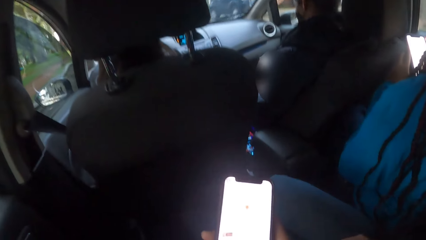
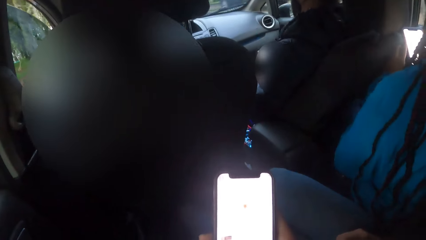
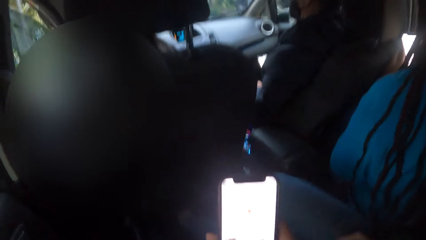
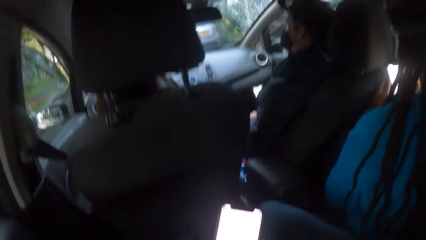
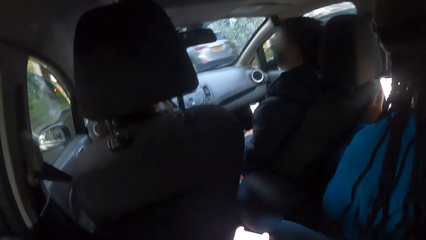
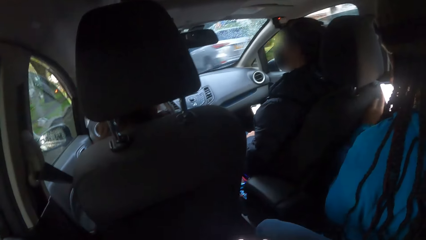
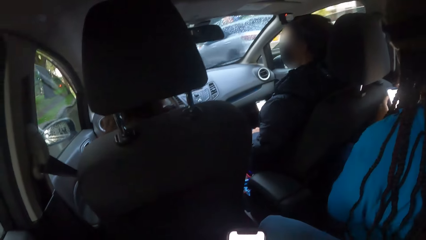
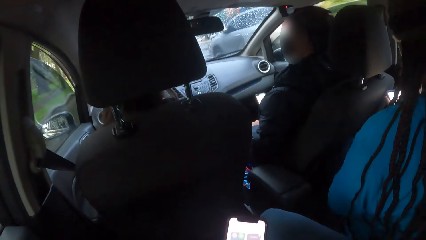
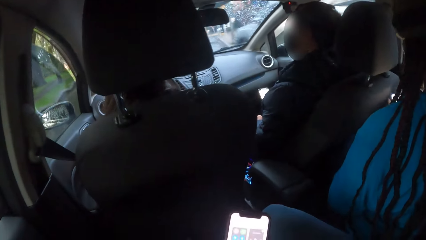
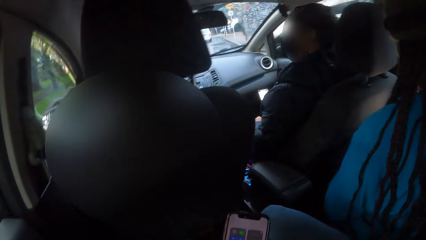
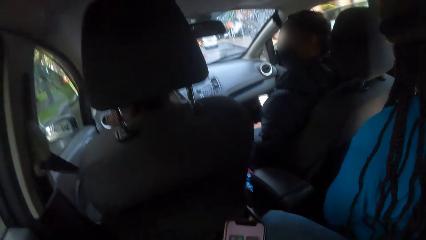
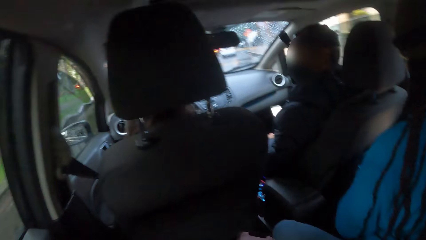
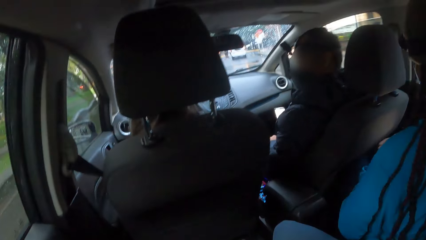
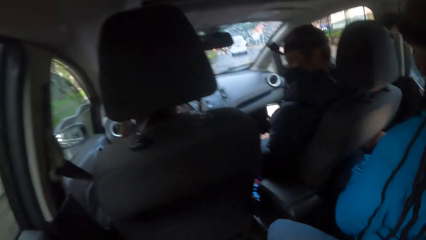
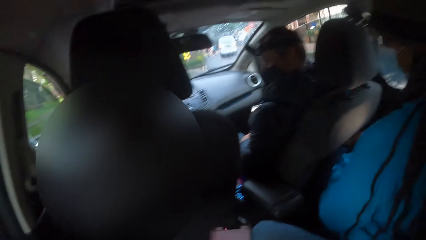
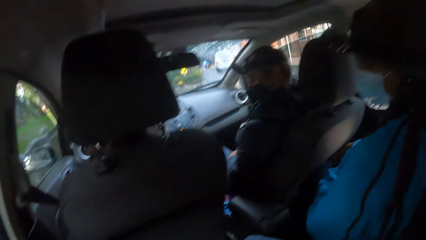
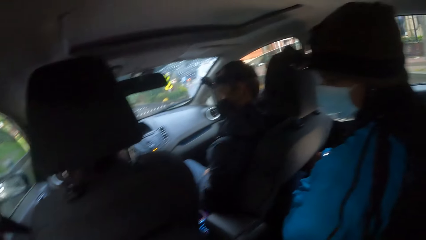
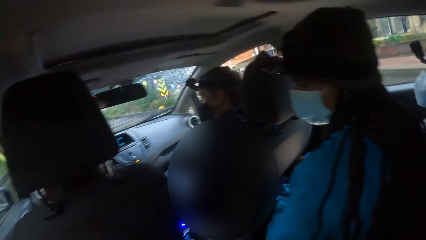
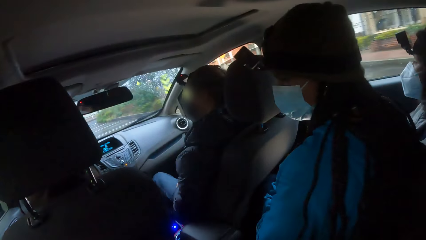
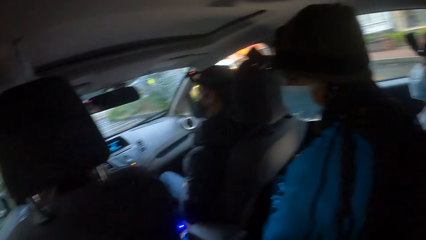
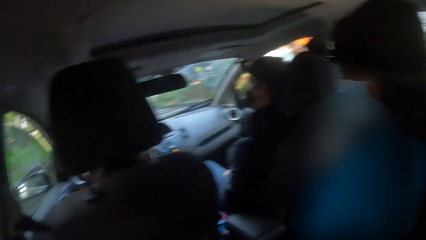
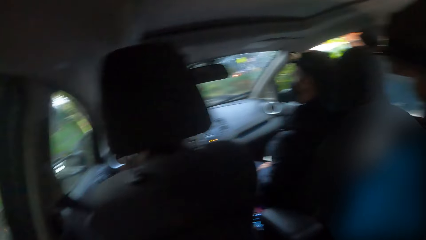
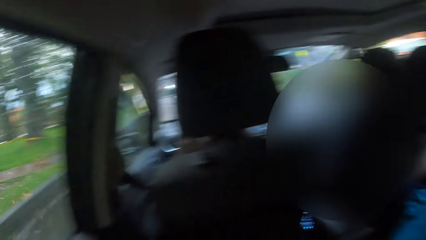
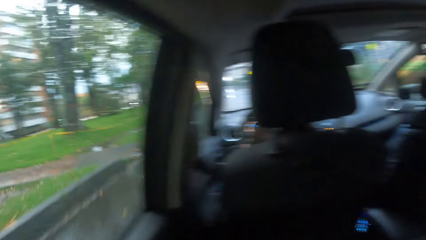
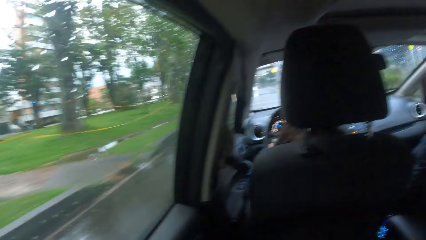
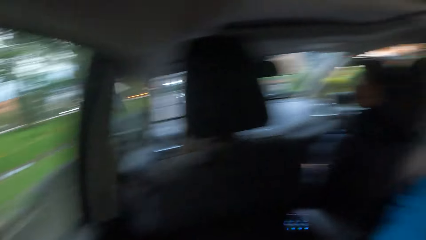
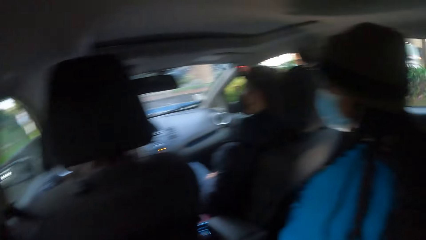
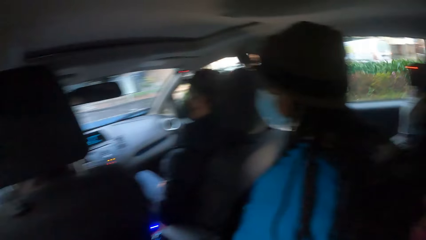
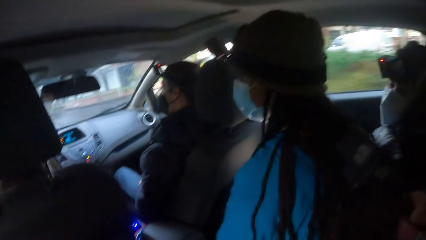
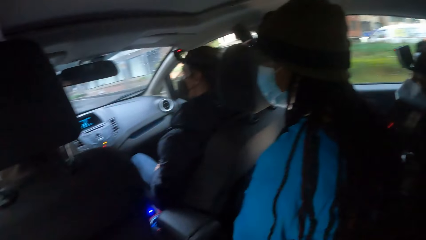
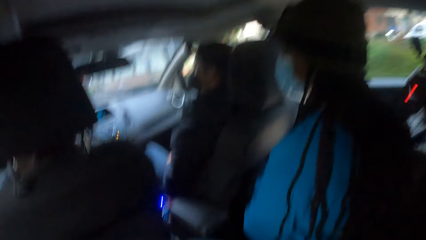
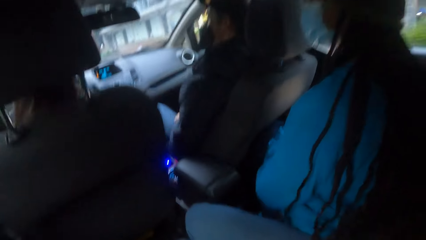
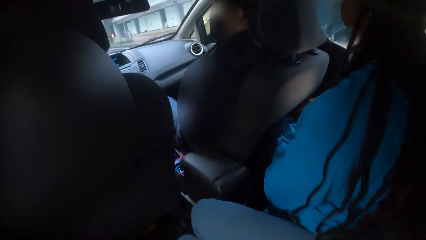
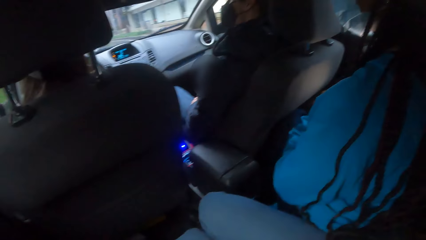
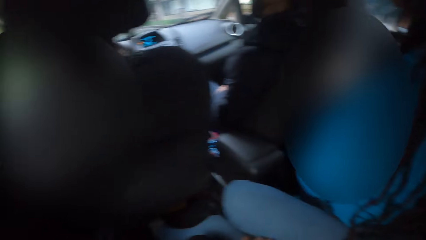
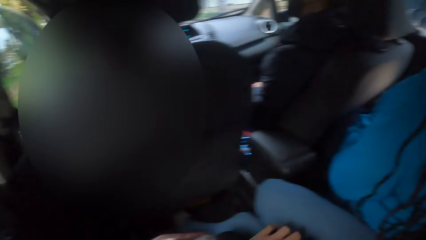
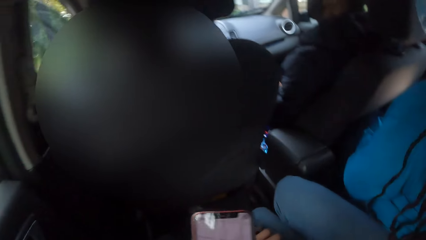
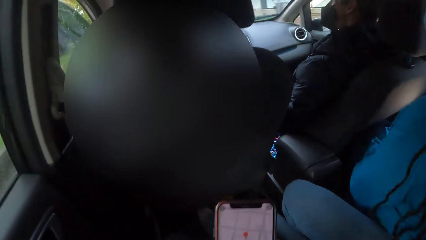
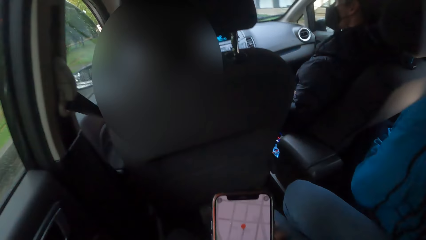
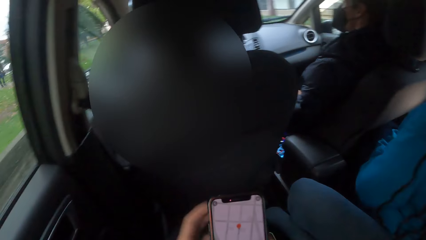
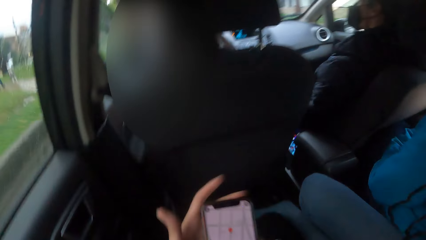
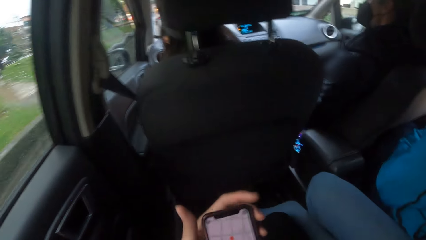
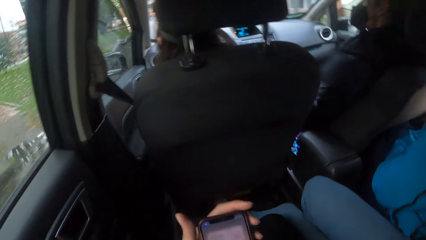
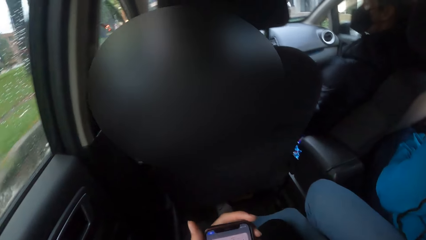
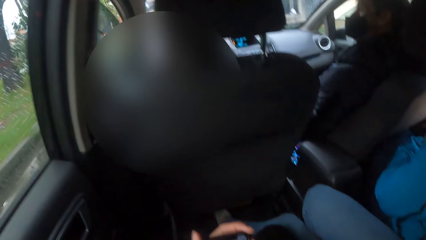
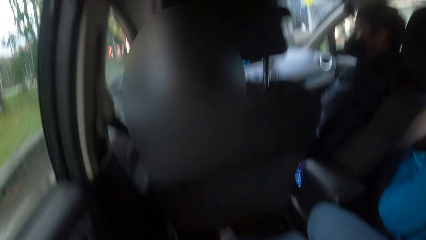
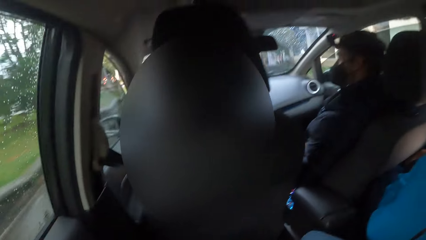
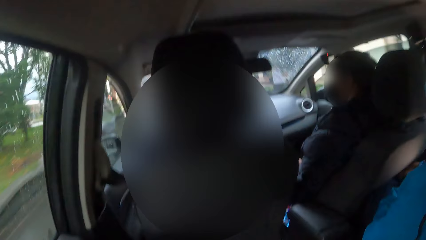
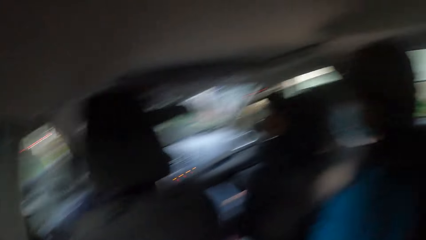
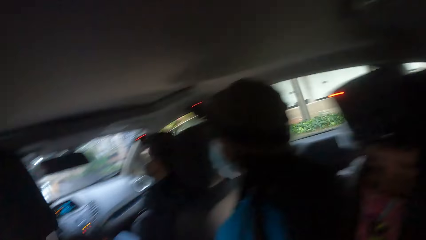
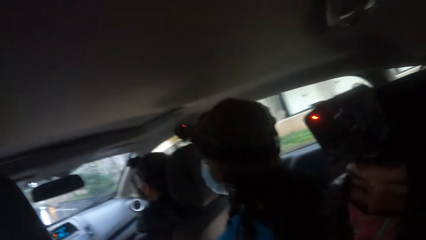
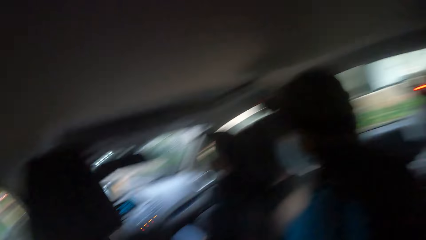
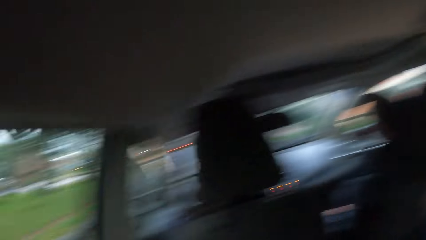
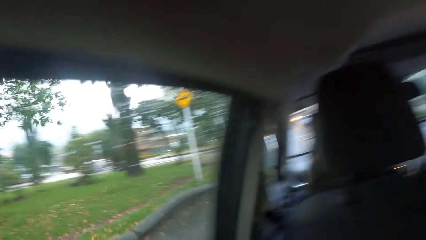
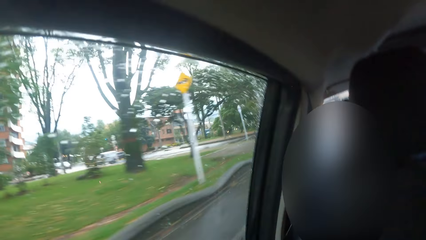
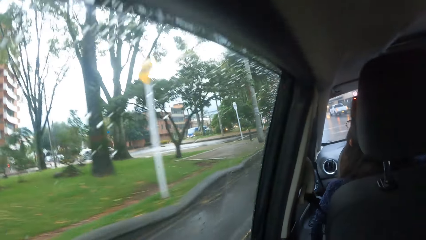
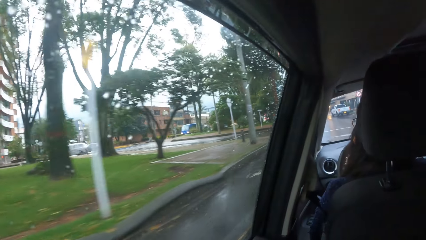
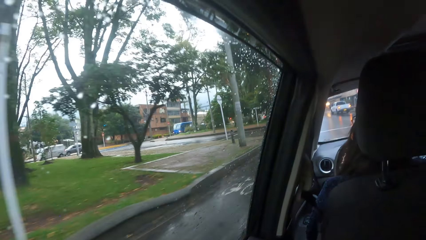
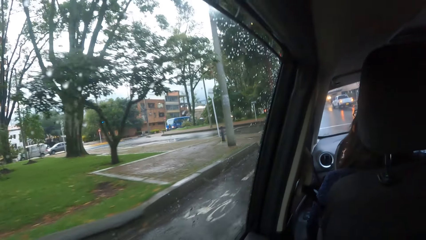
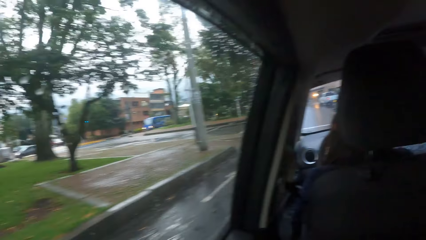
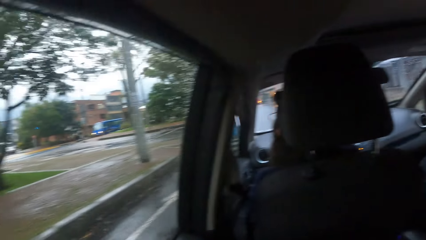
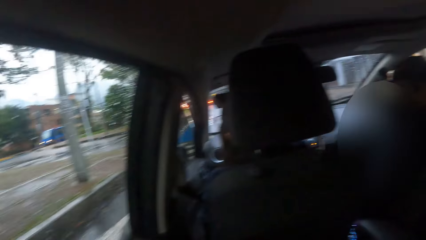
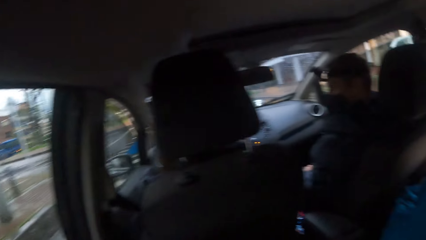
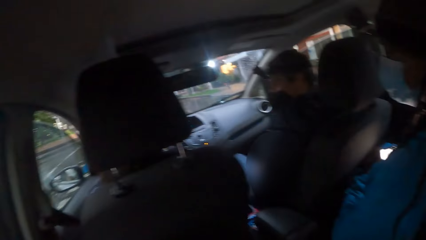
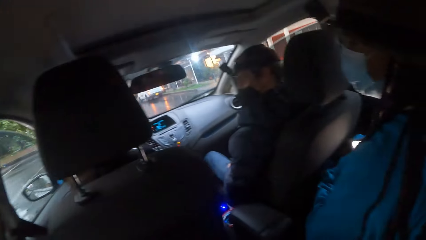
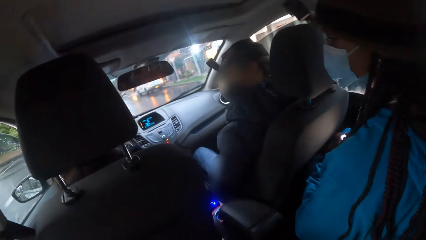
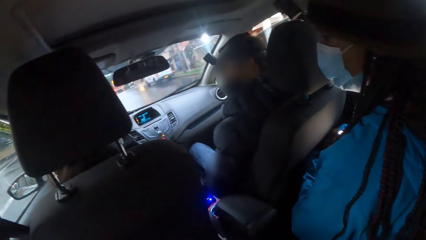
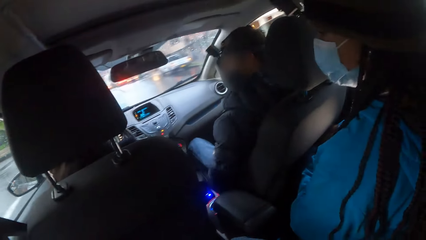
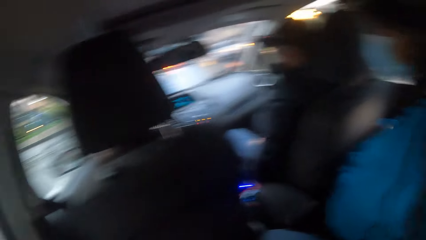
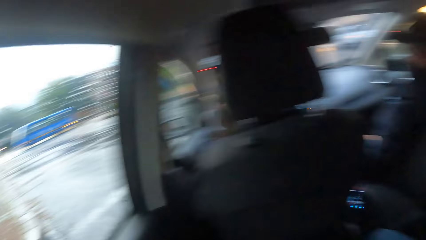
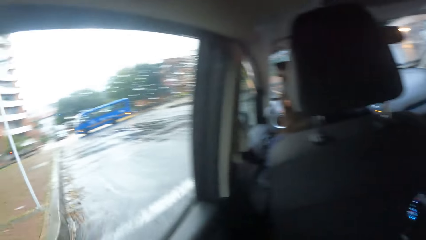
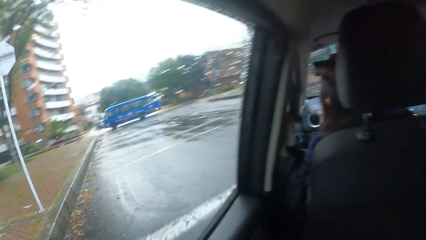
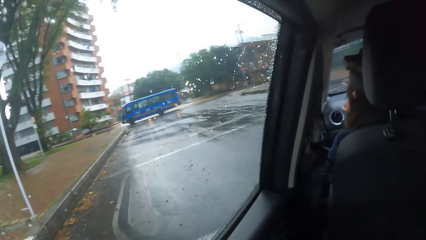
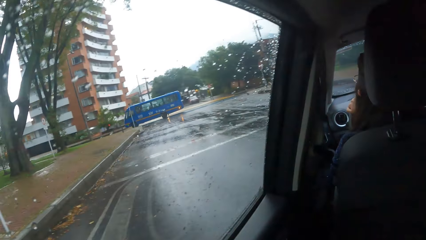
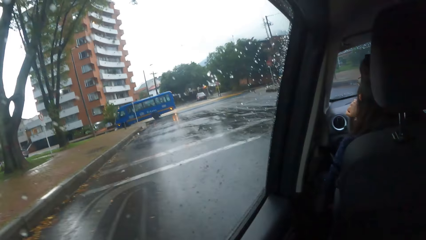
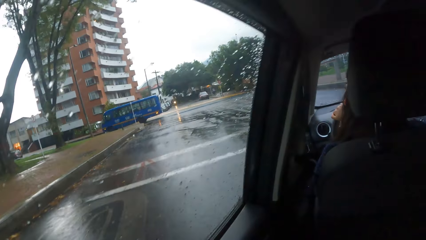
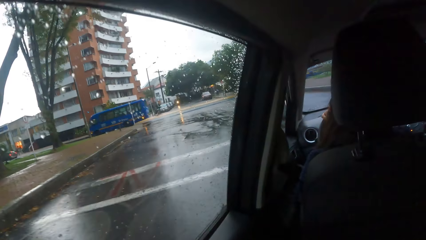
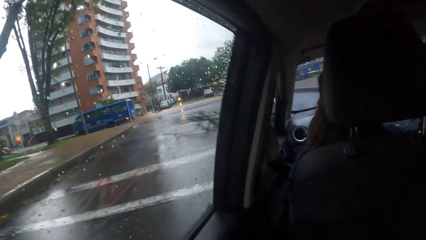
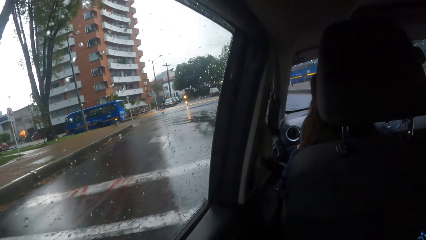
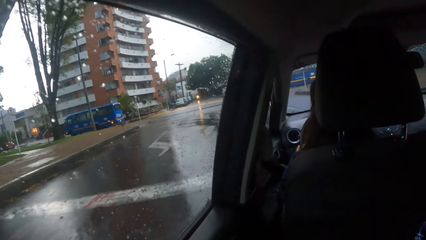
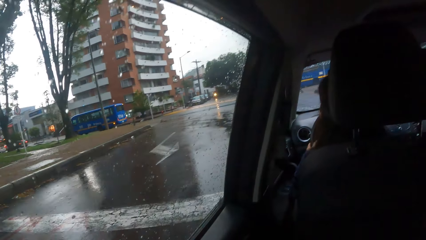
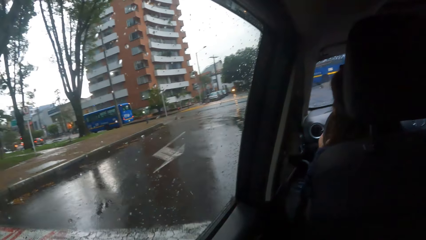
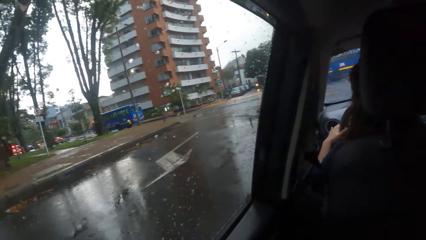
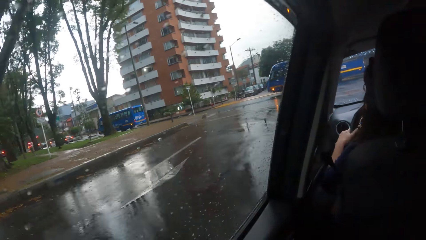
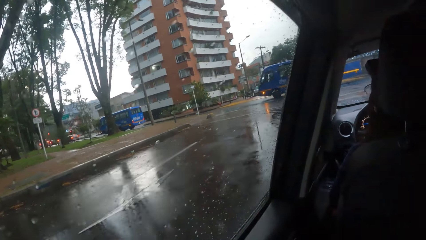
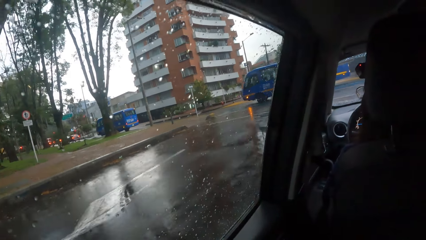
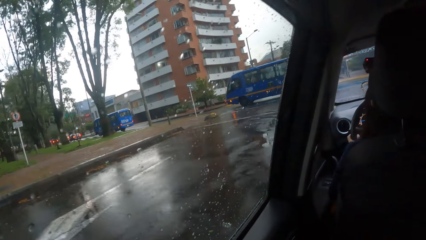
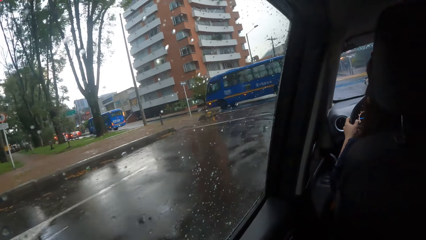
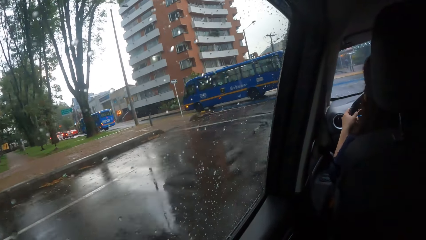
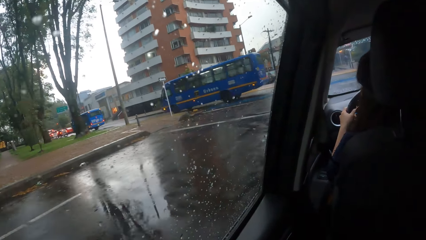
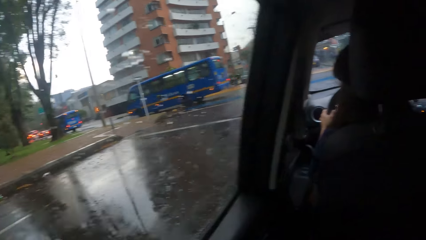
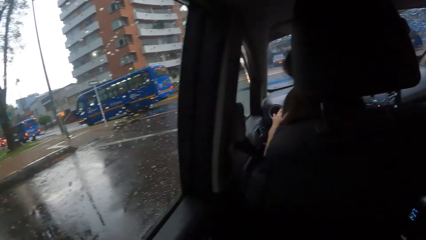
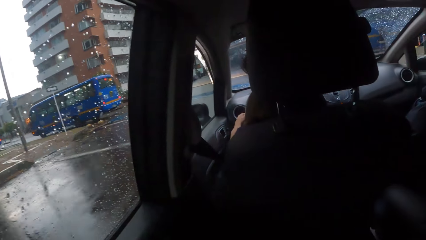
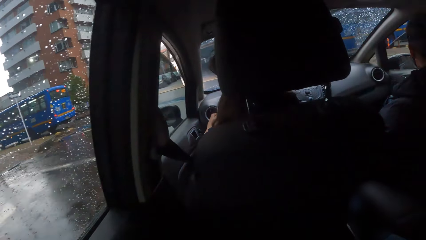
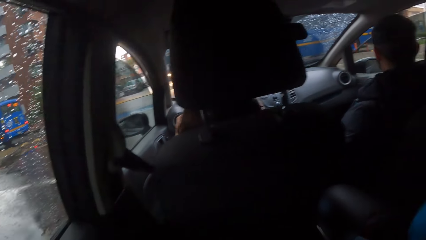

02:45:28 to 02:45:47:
The camera wearer holds the phone with both hands. They view Apple Maps on the phone. A woman moves the headlight control with her left hand.
